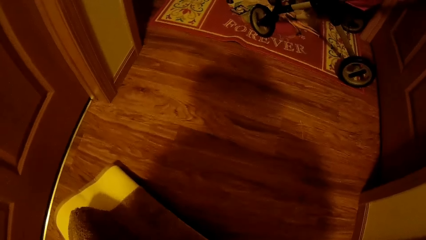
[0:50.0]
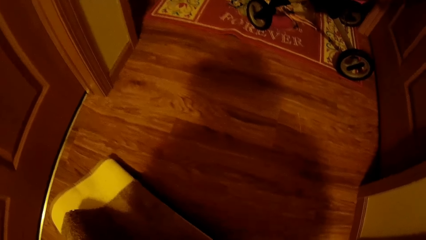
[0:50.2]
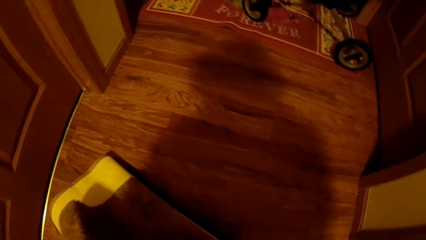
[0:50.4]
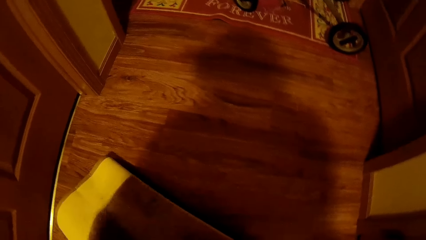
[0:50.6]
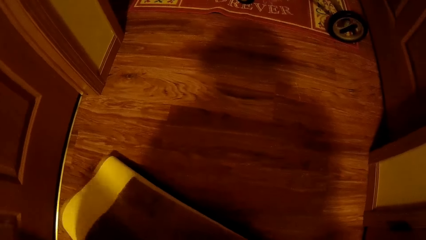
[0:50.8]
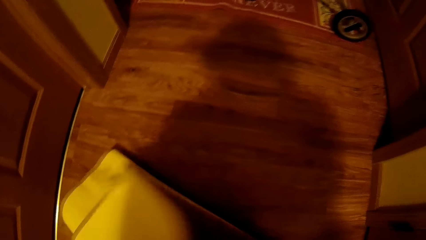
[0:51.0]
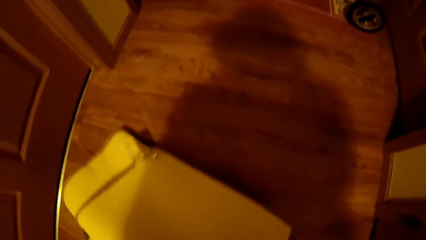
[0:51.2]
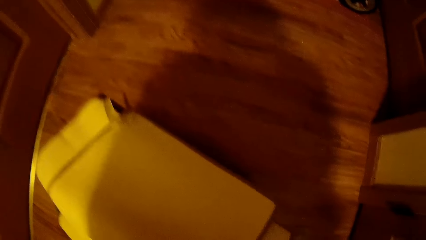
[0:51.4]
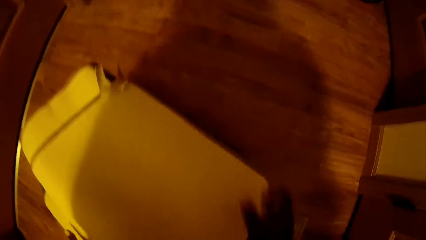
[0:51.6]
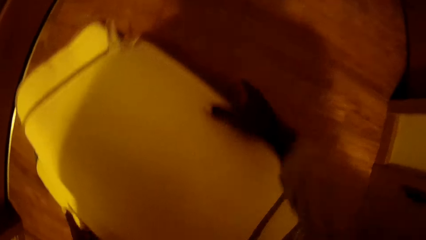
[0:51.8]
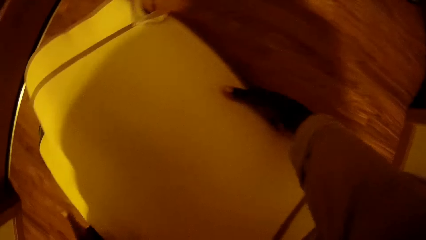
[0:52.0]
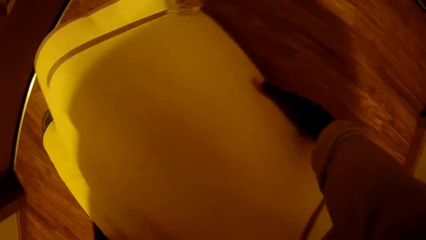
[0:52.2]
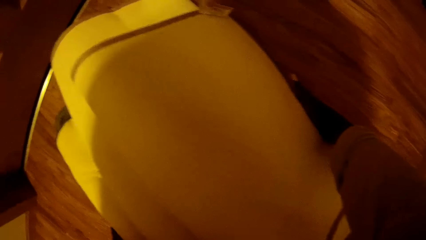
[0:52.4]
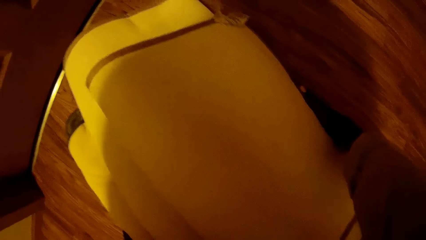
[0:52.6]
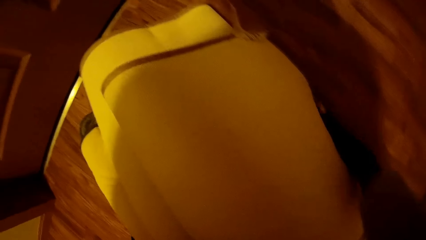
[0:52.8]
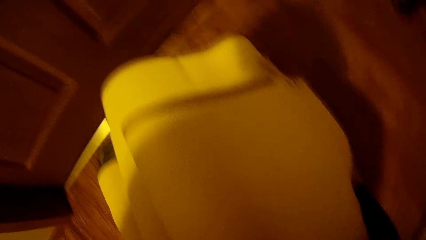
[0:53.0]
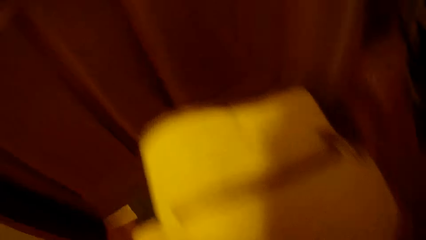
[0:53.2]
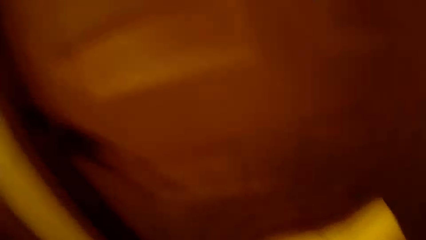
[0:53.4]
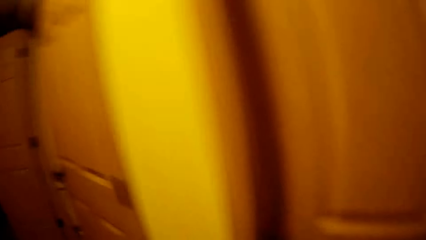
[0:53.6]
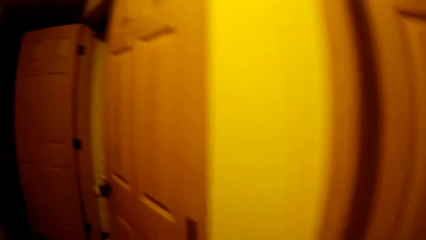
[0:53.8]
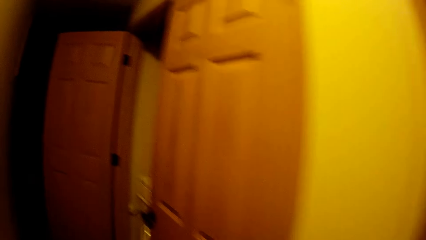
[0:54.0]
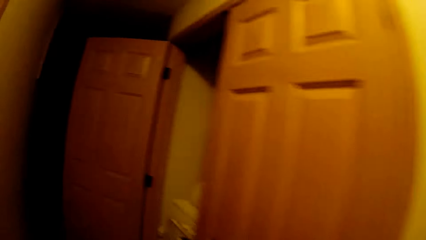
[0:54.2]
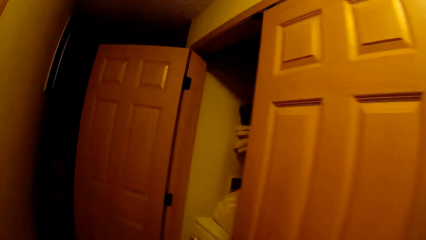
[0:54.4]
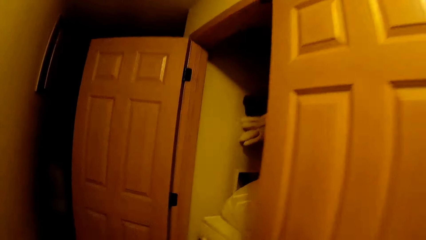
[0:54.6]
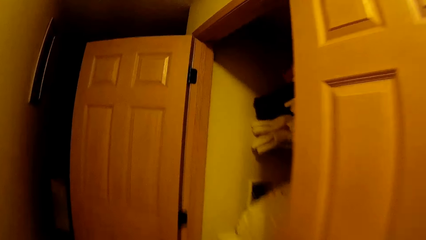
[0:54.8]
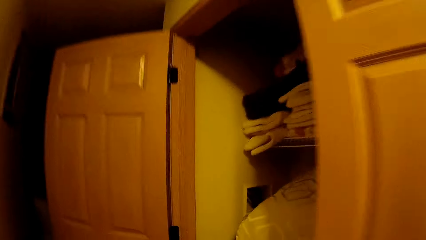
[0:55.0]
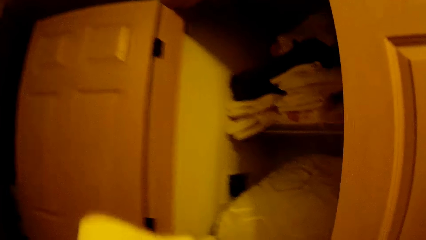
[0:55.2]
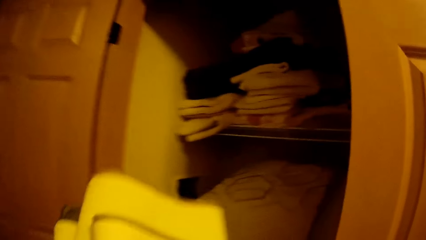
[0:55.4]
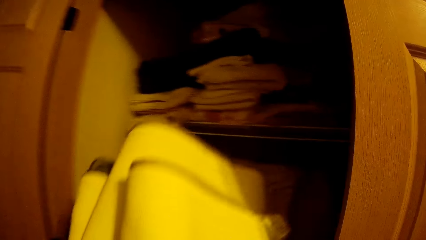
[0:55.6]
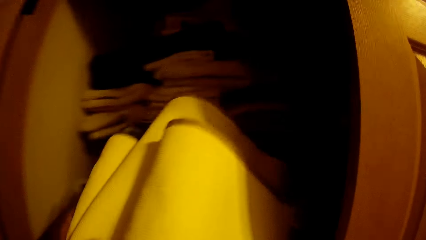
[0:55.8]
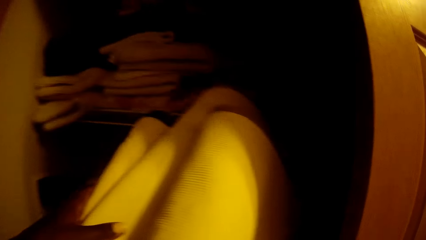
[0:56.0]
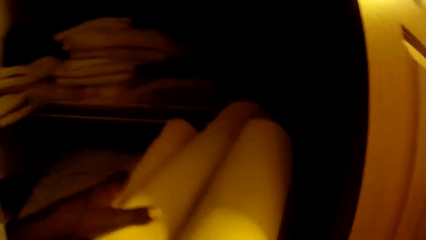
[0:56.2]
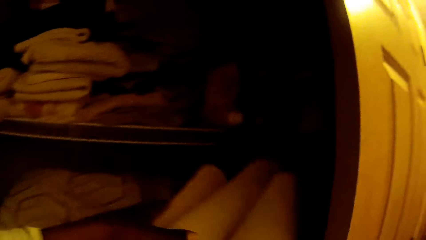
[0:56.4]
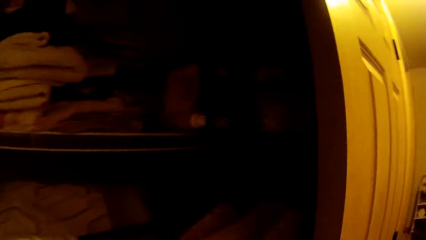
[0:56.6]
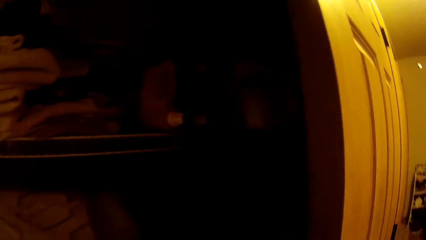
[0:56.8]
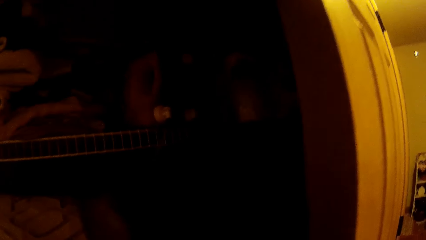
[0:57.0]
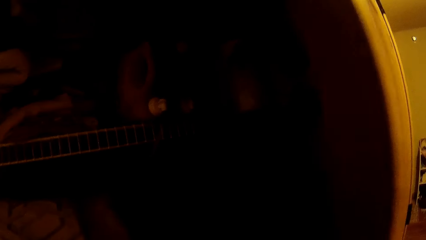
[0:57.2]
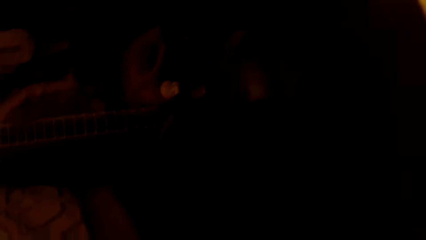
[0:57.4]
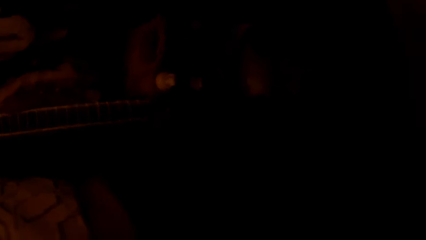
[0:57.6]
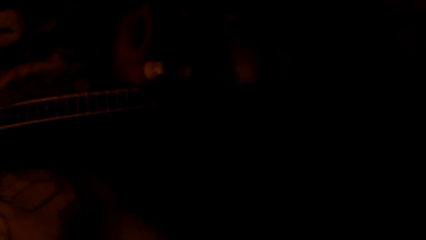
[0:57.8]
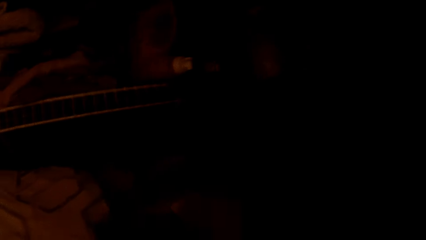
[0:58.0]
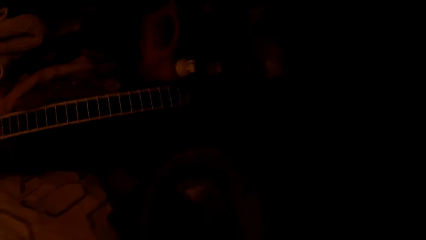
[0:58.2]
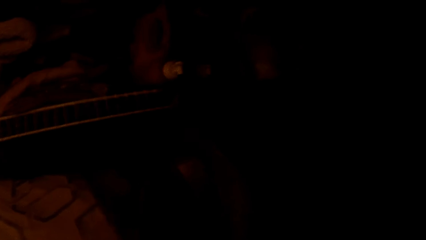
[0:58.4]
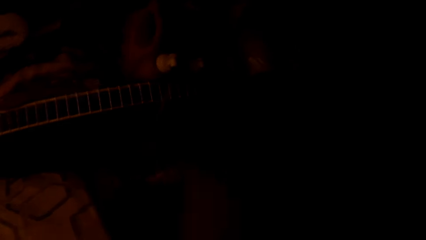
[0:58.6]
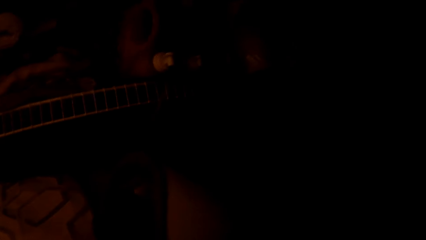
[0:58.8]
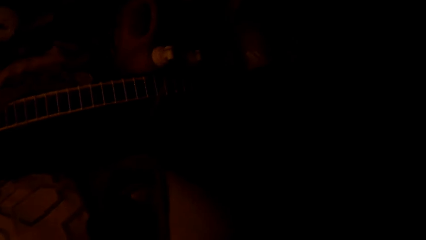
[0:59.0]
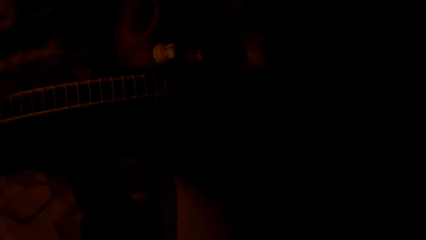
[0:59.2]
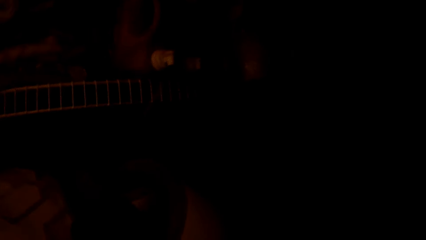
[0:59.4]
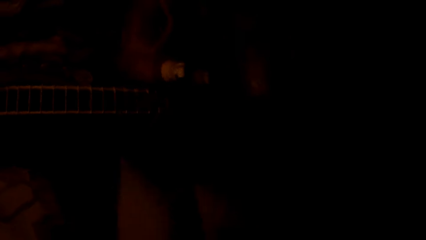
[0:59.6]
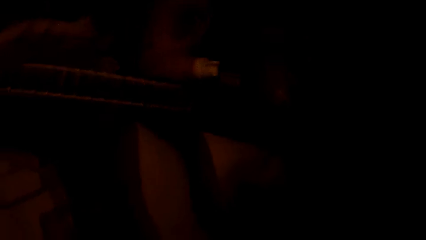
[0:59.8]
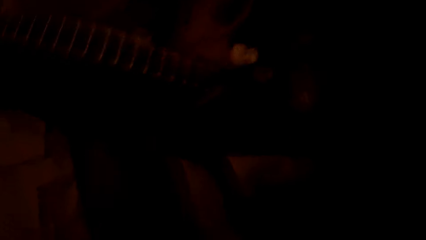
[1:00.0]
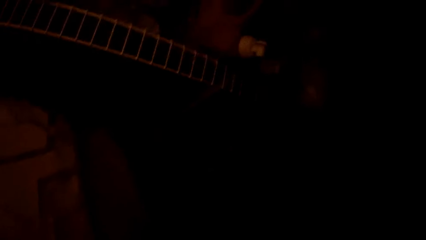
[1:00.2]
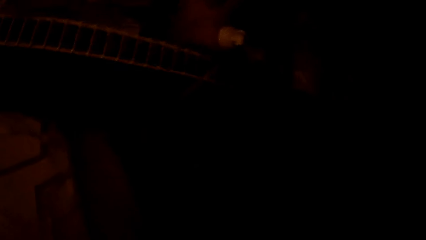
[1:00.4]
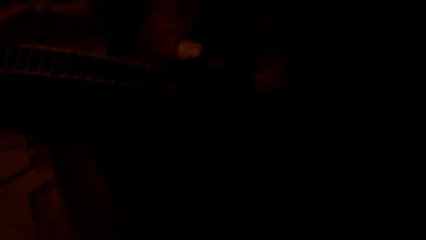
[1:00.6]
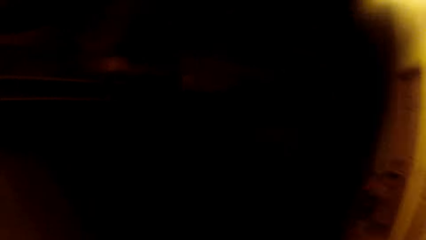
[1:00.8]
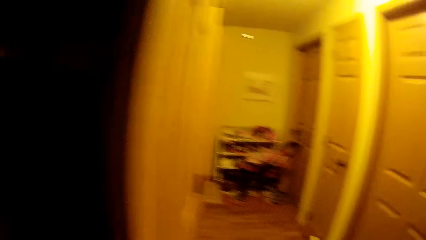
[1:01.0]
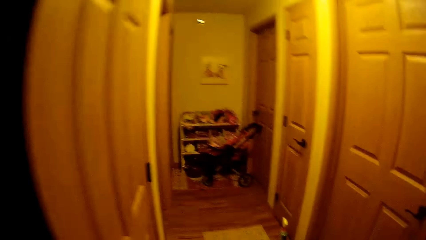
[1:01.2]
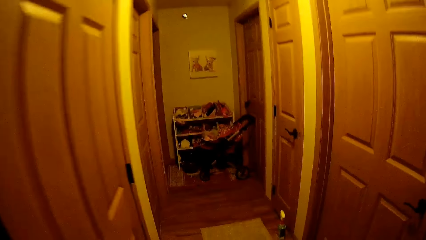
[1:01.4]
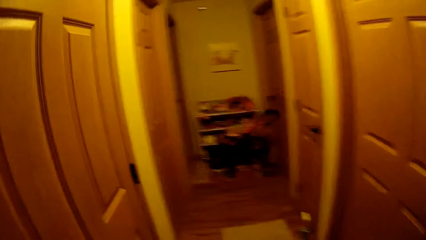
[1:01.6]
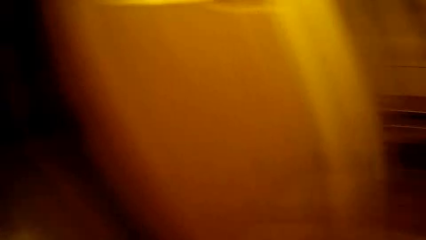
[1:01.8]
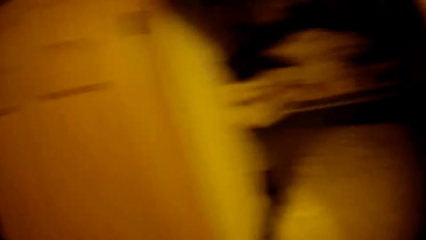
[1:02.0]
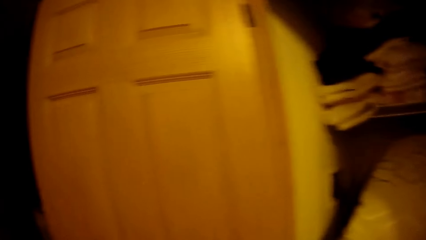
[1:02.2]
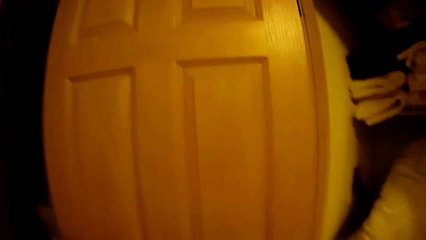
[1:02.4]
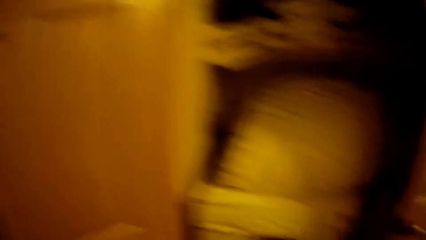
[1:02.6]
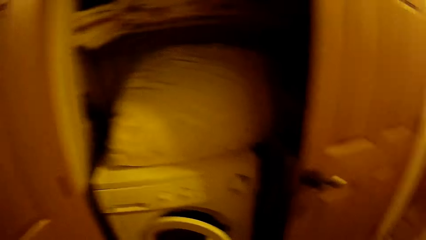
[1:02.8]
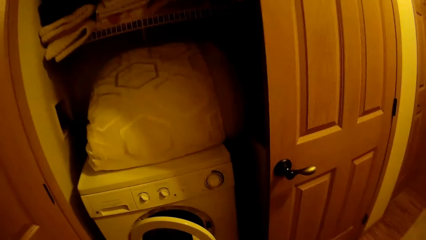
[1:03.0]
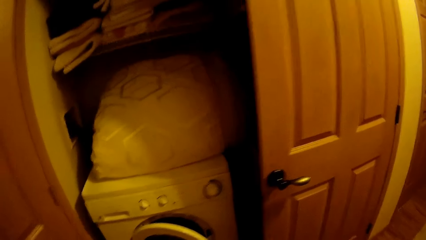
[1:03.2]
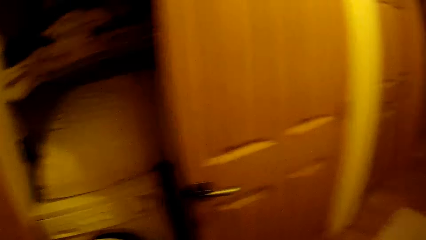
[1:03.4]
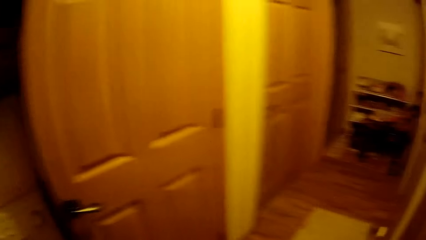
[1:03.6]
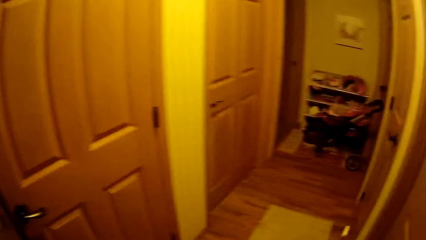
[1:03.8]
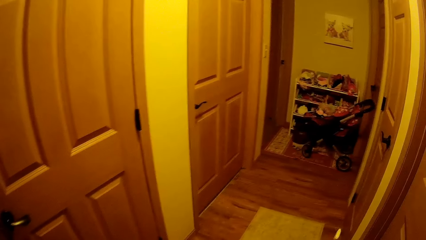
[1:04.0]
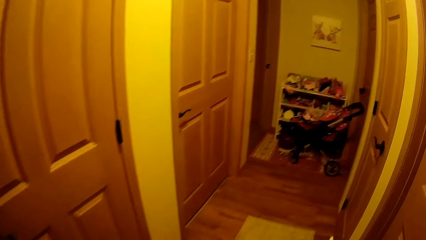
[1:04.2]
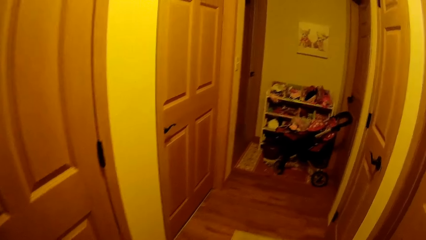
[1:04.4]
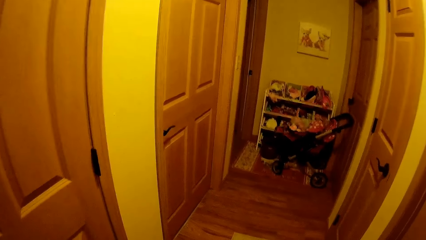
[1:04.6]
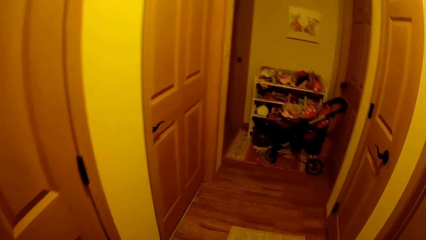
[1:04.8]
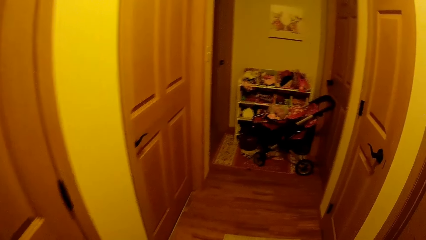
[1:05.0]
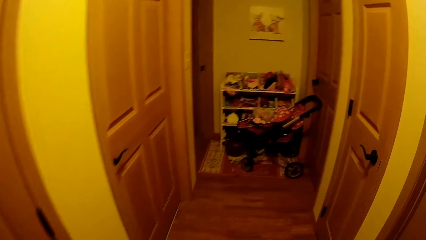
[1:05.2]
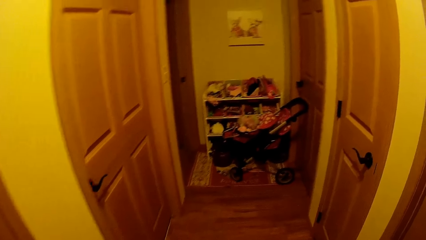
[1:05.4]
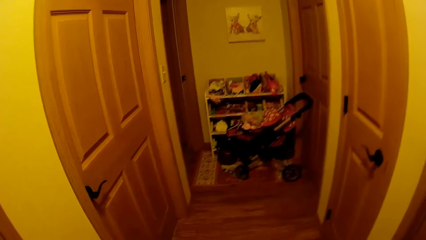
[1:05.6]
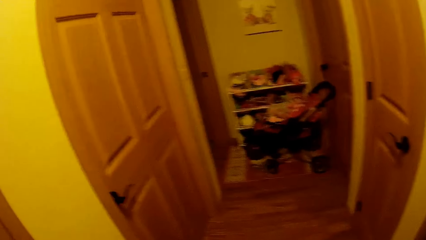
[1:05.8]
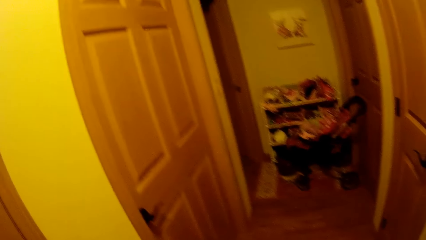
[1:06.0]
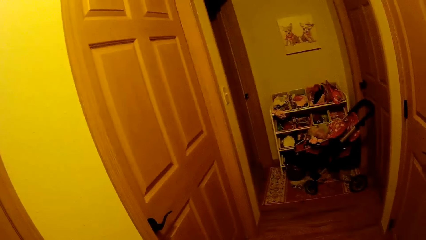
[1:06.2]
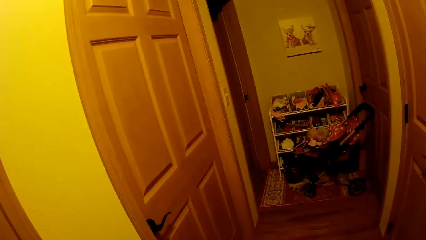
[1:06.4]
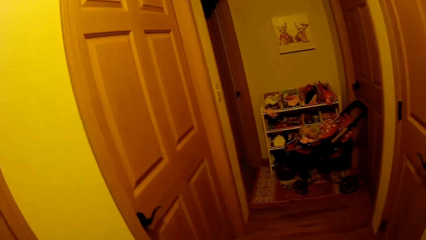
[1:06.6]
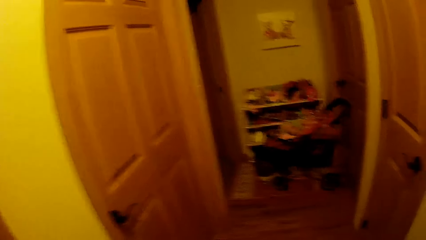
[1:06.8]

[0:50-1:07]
The camera wearer picks up the rug from the floor with both hands. They keep the rug in a storage in the closet with both hands. They look around.
